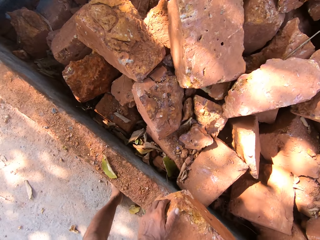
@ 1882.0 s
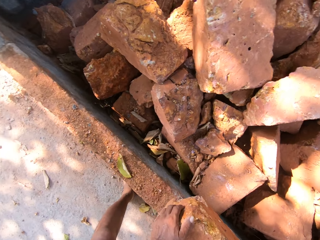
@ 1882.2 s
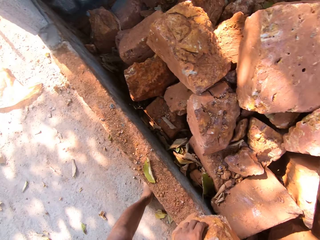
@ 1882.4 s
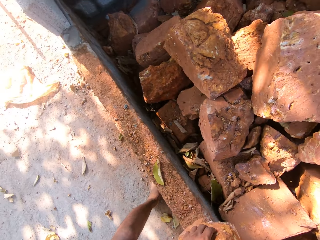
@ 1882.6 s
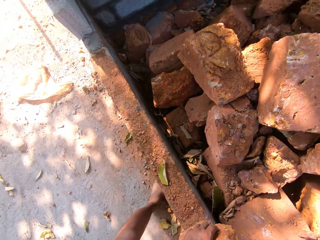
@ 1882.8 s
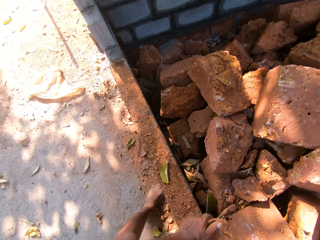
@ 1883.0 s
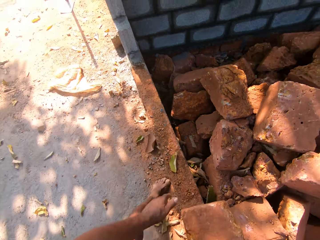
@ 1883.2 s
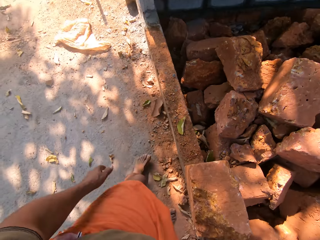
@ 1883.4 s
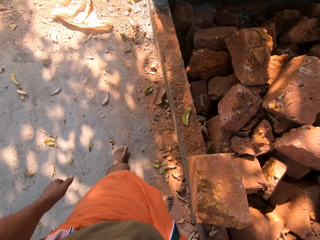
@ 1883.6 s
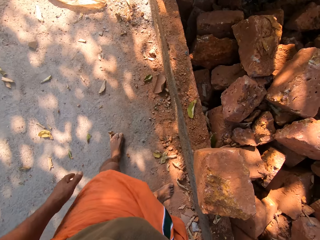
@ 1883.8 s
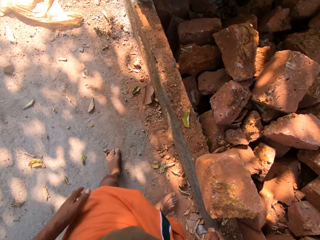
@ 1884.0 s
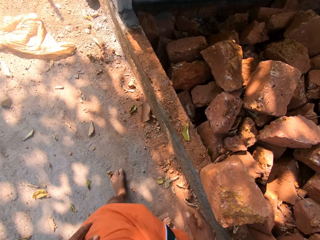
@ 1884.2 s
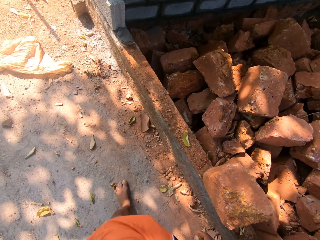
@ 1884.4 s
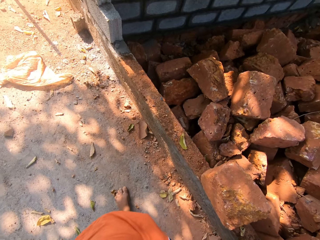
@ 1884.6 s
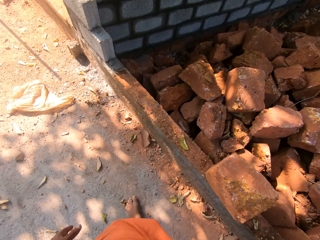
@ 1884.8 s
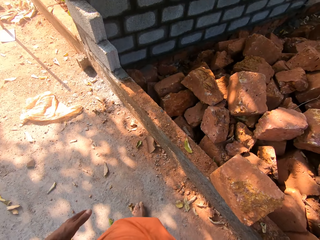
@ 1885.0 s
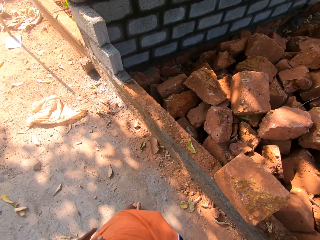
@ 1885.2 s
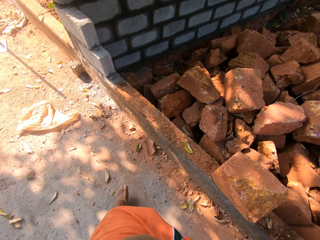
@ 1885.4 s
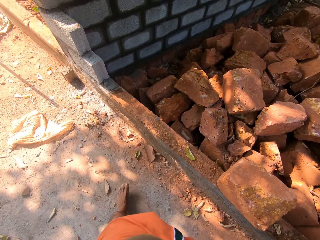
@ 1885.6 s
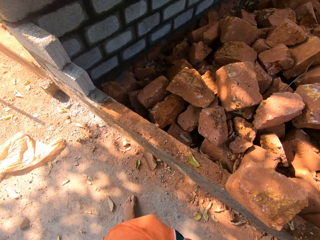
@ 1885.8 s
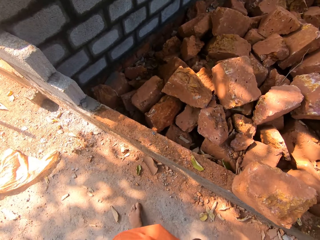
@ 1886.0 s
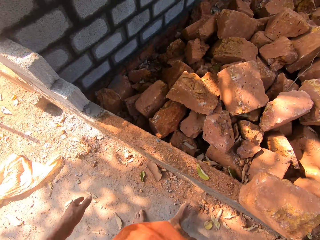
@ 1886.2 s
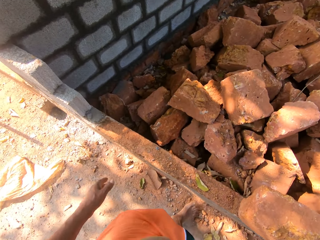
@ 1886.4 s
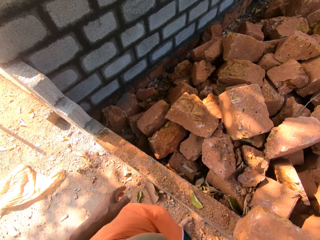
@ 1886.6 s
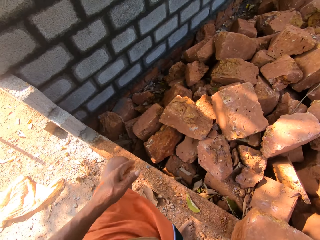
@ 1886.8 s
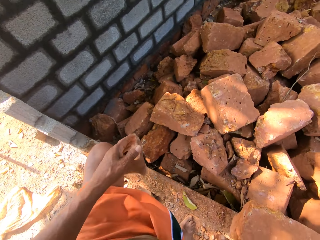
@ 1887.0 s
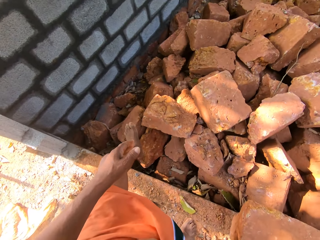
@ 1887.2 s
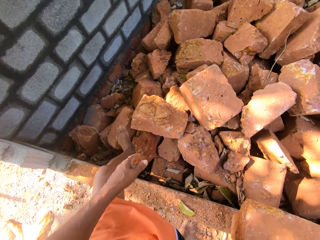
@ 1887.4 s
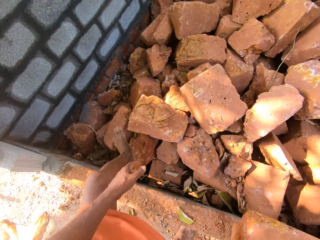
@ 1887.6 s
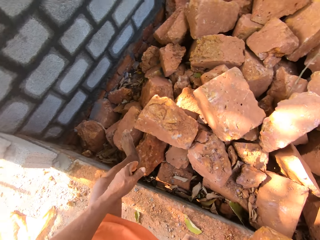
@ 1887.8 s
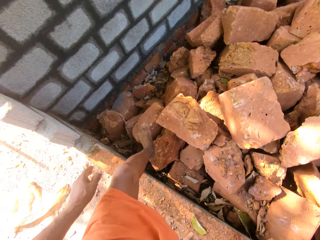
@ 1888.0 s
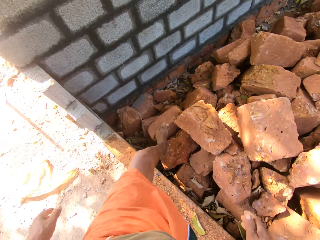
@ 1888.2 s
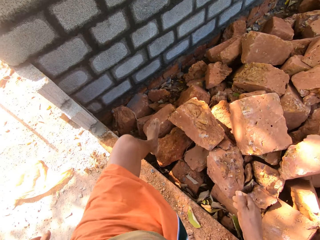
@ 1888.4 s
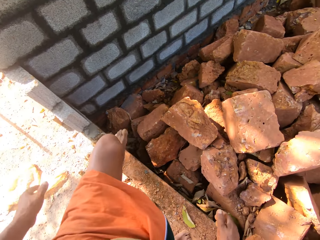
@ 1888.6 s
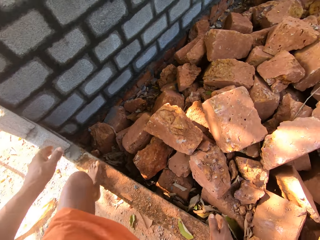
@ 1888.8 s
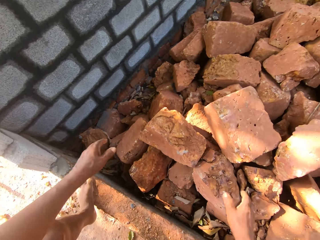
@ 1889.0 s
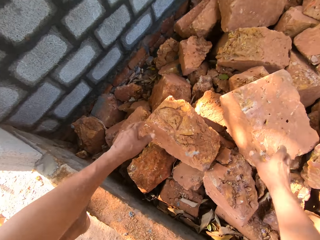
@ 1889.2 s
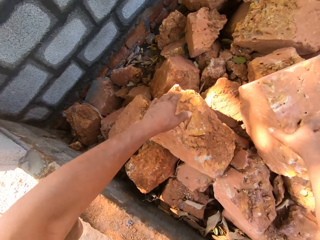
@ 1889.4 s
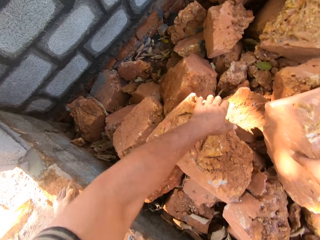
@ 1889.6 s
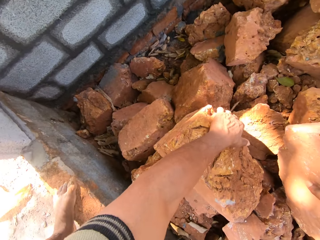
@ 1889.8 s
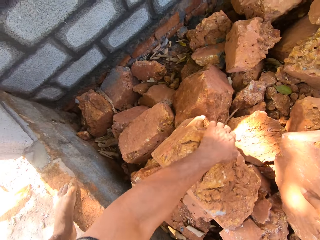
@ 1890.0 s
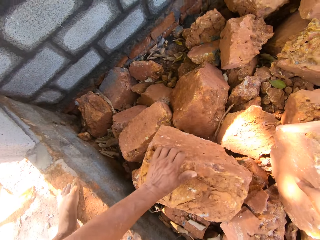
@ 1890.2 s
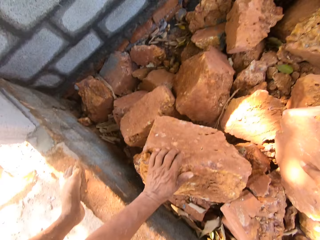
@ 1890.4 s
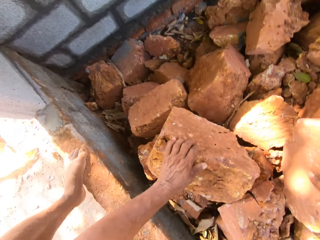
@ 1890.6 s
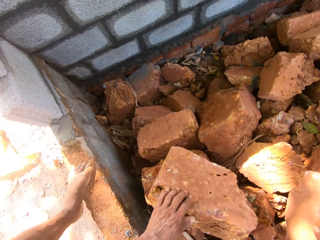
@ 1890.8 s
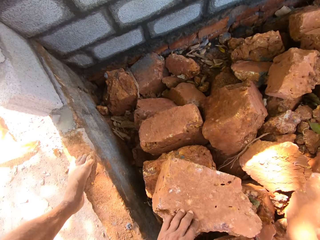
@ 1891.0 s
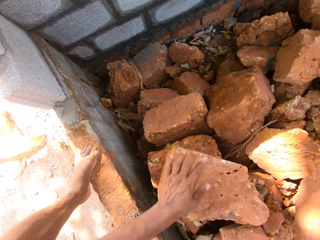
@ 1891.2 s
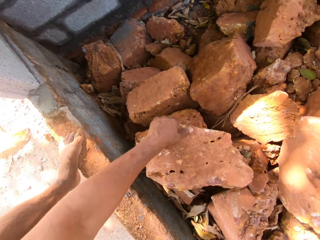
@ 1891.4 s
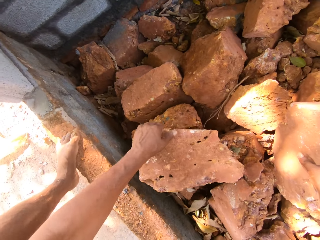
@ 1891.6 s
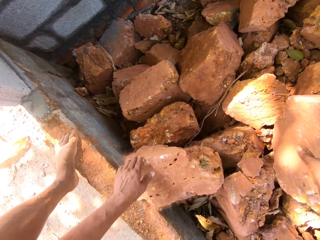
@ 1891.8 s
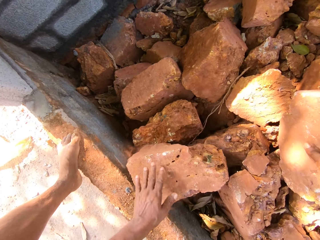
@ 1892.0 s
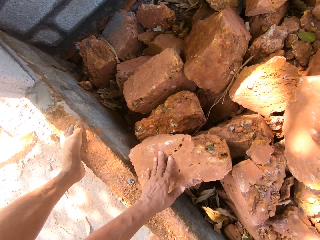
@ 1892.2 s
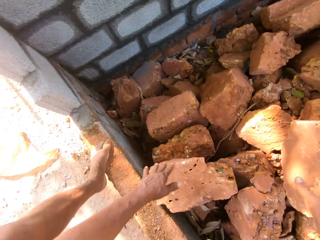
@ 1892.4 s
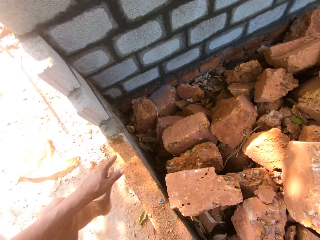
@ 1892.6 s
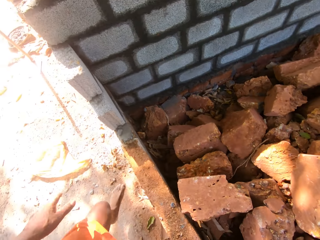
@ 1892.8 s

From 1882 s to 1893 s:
The camera wearer places his left leg on a brick. He drops his left leg. He touches a brick with his right hand. He turns the brick with his left hand. He selects bricks.

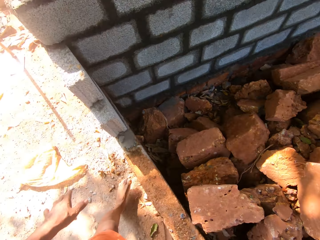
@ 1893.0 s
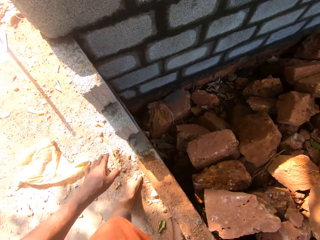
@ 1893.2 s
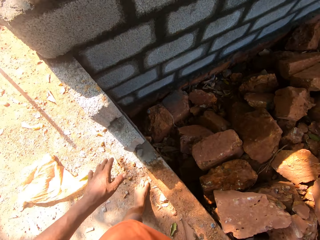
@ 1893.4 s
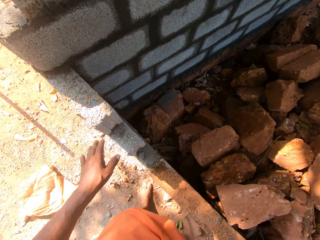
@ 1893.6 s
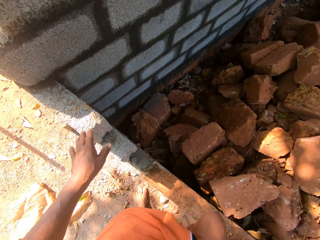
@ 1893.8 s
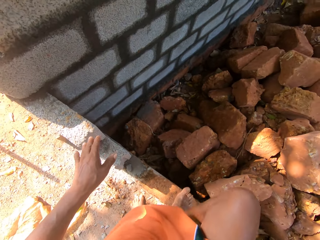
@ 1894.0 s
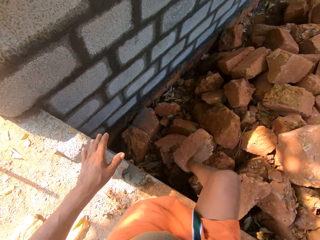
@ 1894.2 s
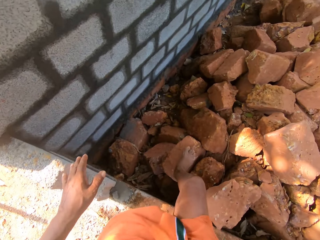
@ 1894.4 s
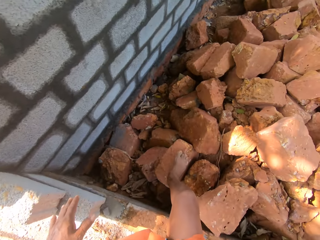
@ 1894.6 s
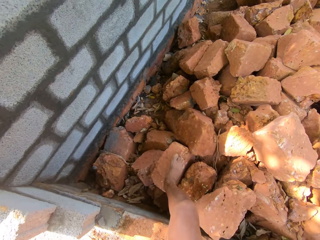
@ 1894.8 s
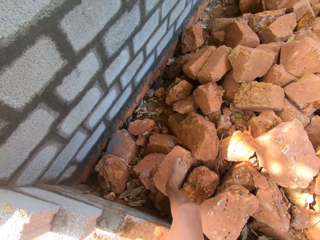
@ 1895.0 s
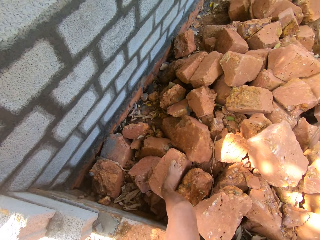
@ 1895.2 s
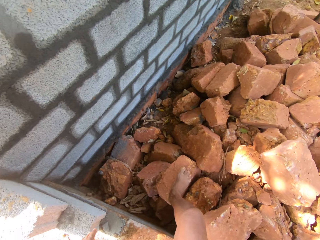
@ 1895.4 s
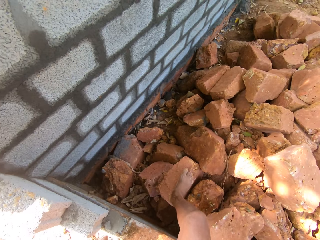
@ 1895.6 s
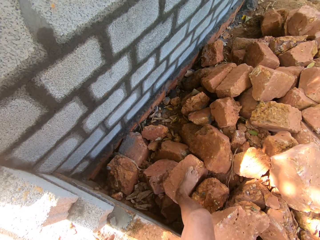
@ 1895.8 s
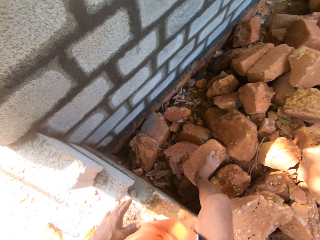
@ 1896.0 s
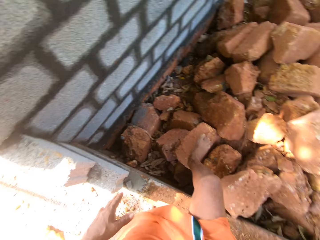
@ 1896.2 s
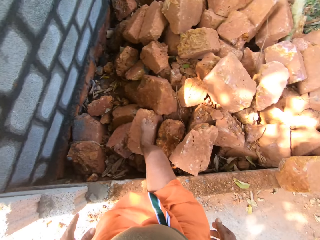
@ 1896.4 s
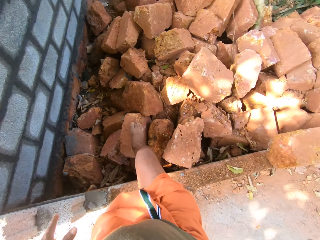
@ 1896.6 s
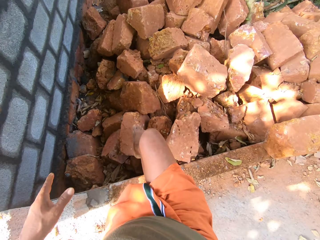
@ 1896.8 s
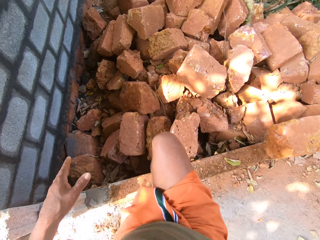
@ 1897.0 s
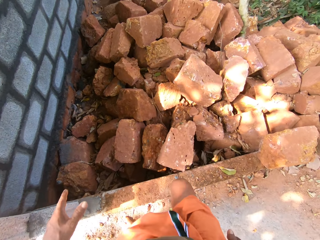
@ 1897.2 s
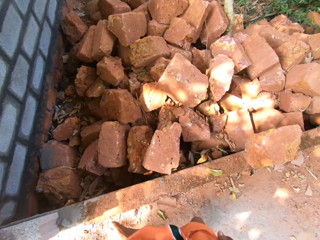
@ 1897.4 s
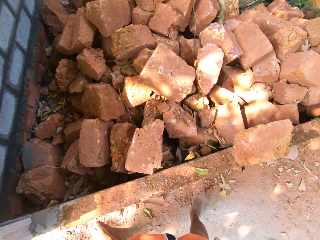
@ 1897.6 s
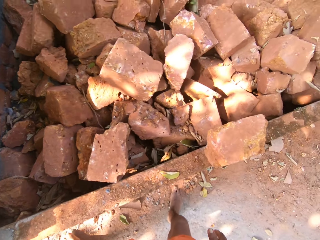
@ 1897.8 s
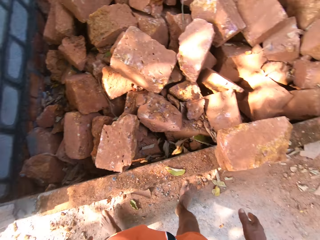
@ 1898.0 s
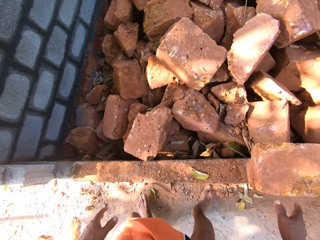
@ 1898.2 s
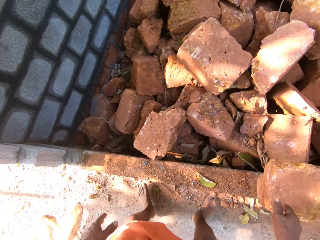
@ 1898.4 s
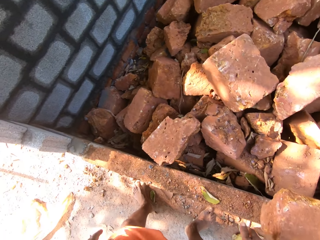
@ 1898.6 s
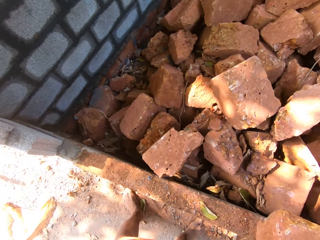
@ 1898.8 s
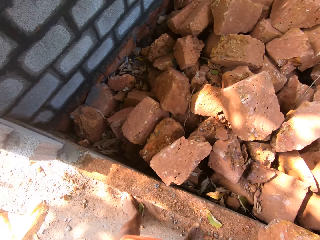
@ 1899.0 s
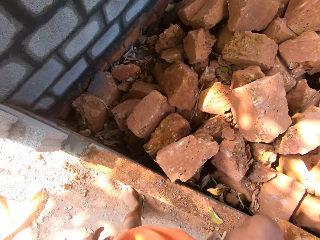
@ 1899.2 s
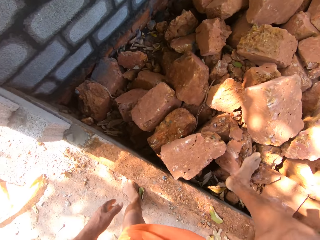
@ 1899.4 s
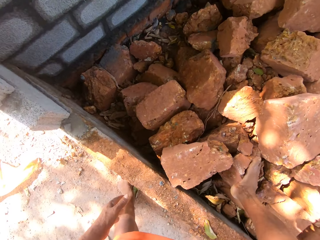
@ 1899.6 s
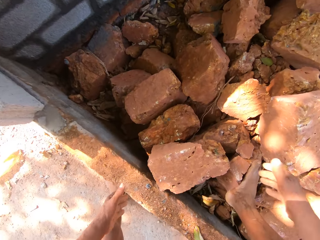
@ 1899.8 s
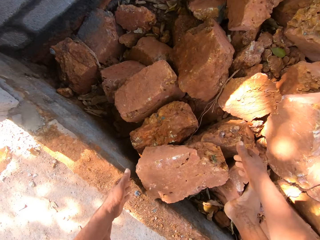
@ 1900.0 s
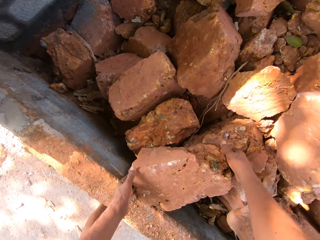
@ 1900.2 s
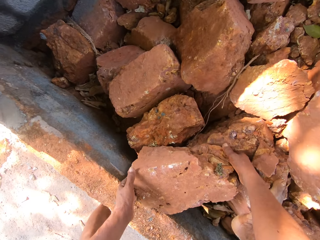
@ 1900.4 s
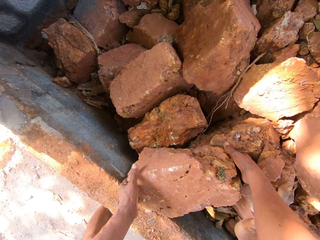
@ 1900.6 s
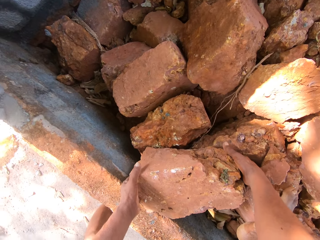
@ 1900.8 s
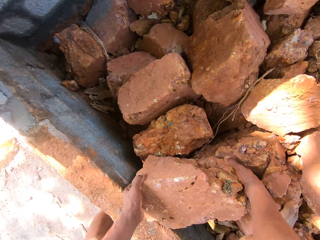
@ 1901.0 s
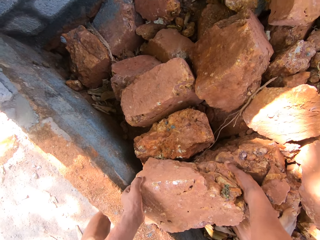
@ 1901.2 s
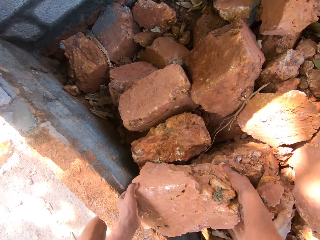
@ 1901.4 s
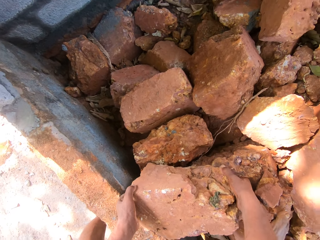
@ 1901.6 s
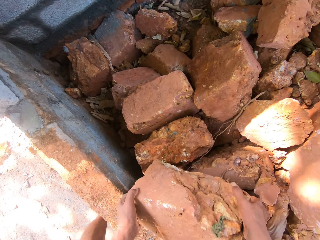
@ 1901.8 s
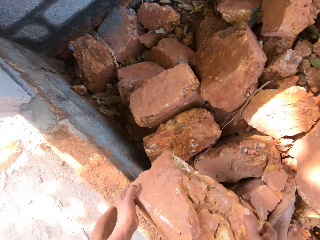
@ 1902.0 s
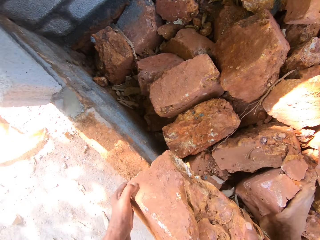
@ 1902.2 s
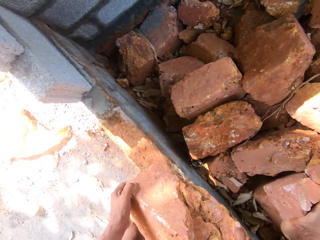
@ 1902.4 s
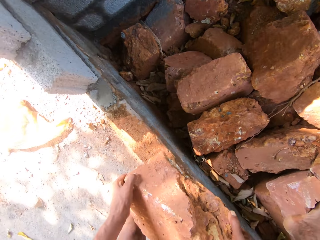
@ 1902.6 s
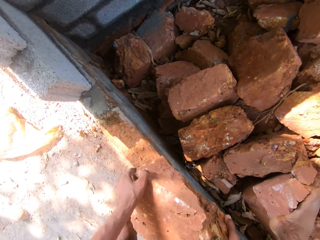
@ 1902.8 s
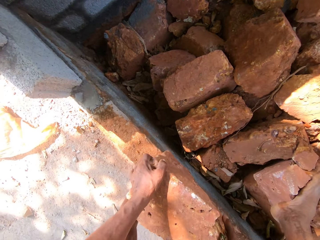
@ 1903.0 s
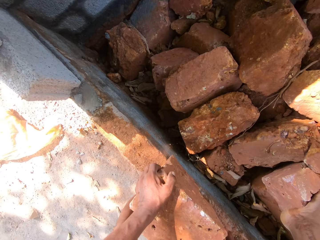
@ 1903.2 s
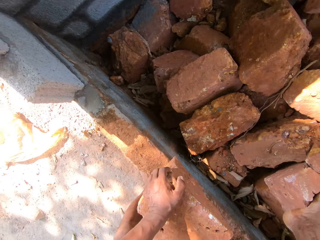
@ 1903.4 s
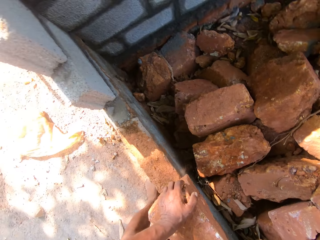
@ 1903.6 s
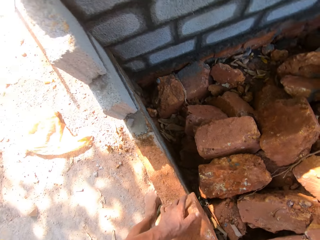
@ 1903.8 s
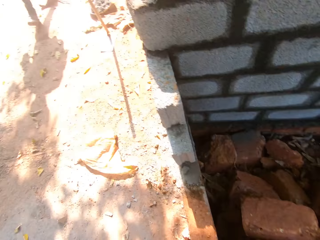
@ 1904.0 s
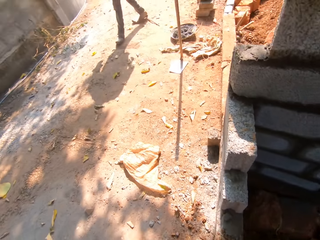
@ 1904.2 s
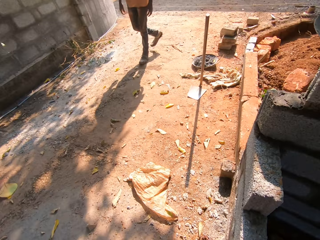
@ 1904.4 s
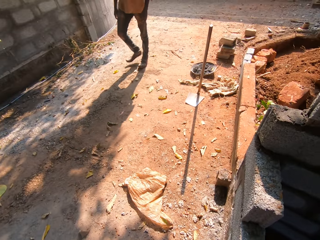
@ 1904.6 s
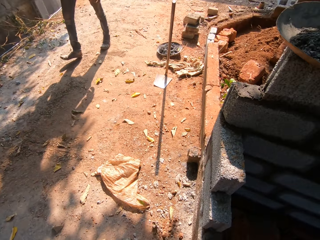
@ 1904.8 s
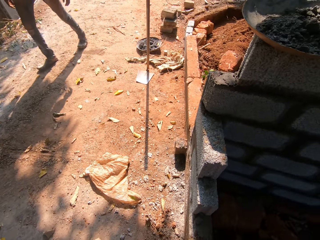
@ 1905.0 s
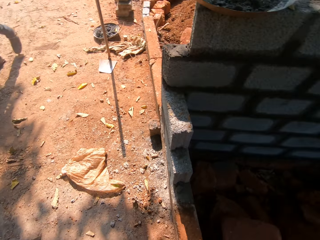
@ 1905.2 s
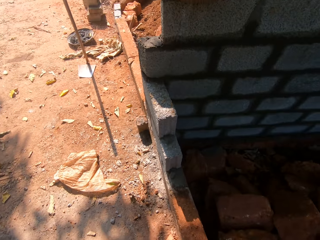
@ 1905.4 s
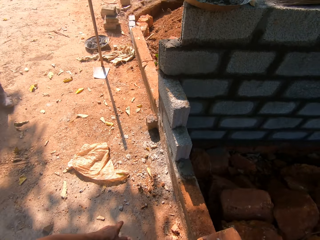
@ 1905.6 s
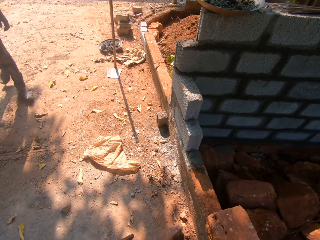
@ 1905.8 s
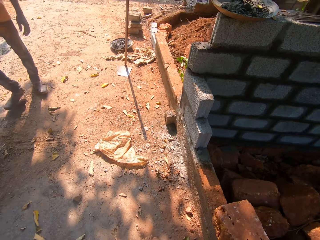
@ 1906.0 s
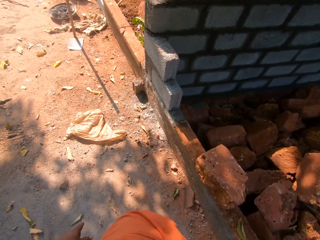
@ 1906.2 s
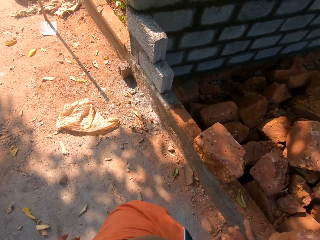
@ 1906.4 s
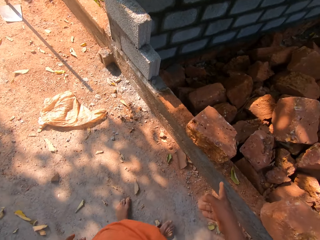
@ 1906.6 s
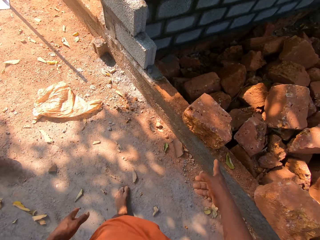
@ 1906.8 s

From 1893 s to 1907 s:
The camera wearer places his right foot on a brick. He drops his right foot. He places his right foot on a brick. He lifts a brick from the brick storage with both hands. He drops the brick on the wall with both hands. He converses with a man.
